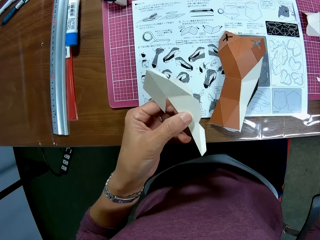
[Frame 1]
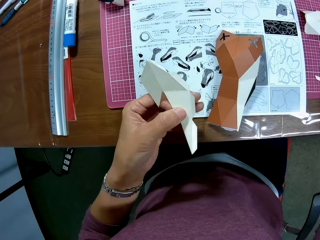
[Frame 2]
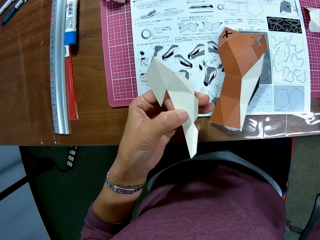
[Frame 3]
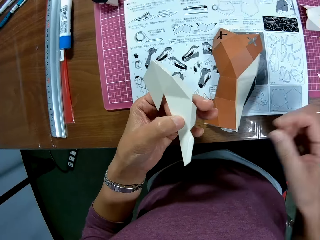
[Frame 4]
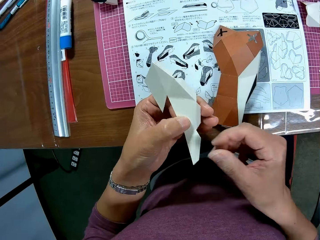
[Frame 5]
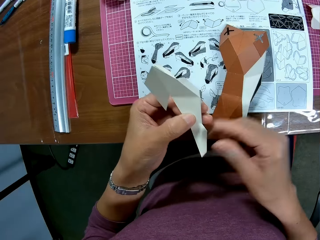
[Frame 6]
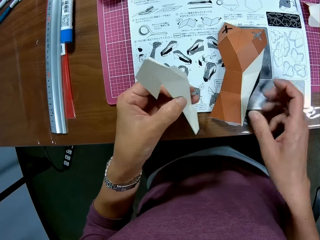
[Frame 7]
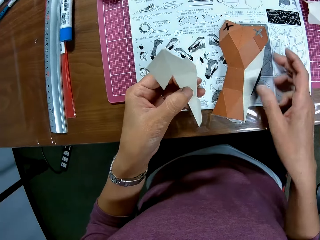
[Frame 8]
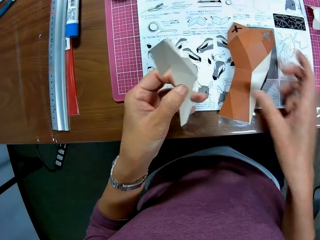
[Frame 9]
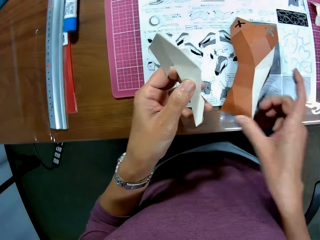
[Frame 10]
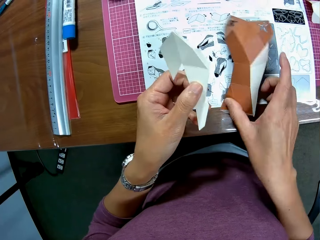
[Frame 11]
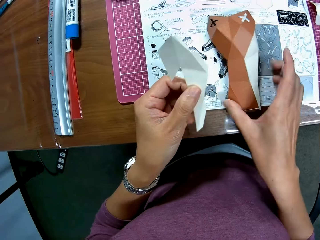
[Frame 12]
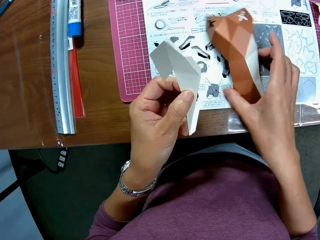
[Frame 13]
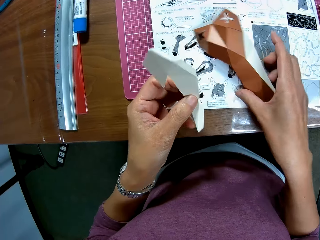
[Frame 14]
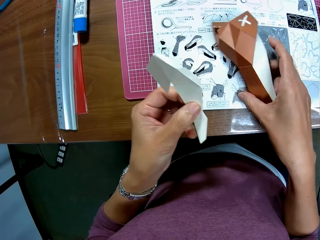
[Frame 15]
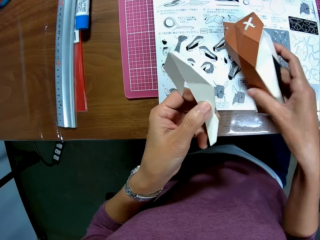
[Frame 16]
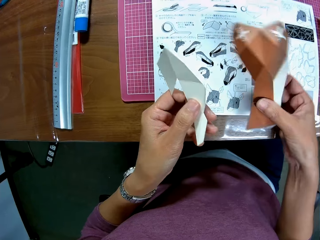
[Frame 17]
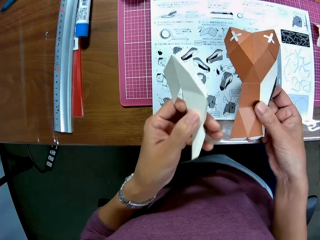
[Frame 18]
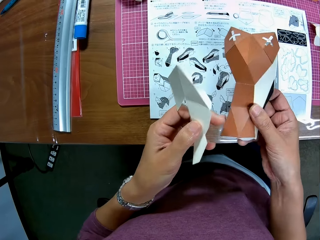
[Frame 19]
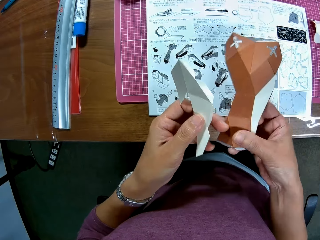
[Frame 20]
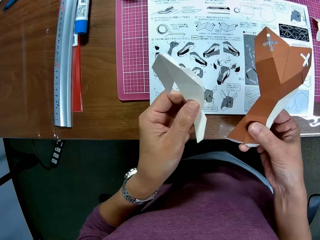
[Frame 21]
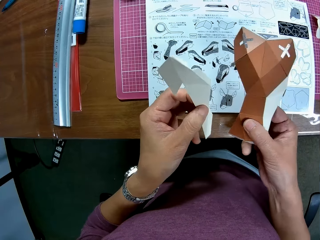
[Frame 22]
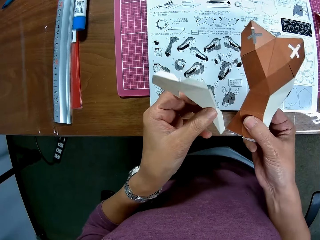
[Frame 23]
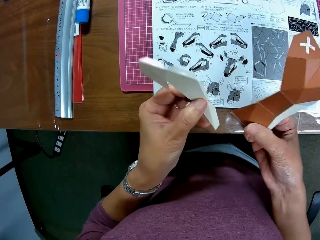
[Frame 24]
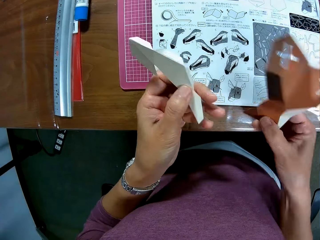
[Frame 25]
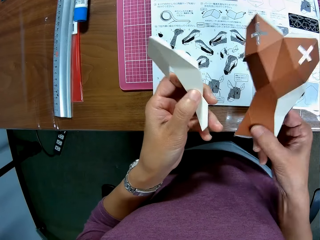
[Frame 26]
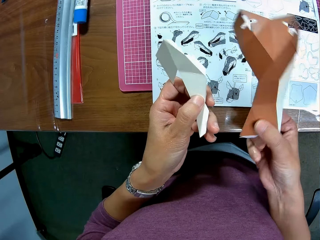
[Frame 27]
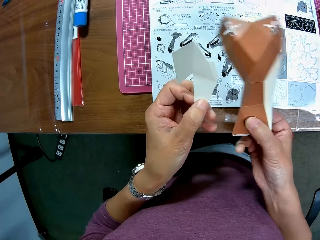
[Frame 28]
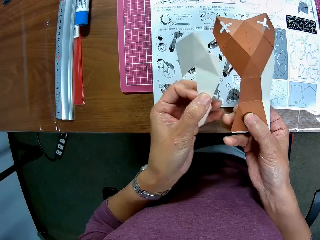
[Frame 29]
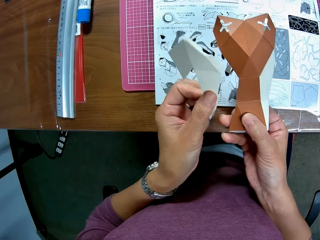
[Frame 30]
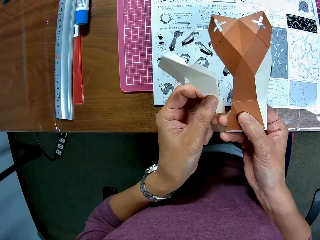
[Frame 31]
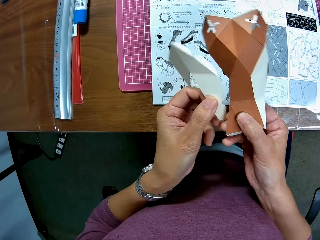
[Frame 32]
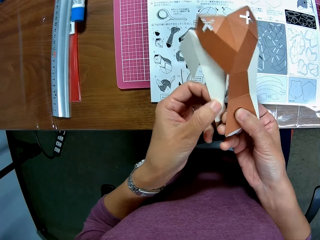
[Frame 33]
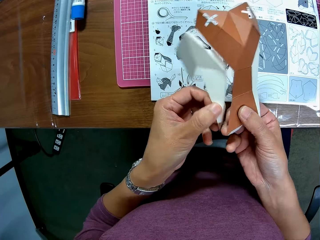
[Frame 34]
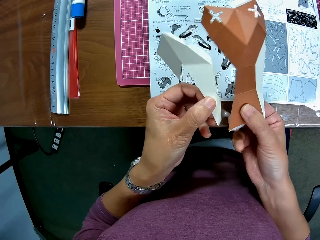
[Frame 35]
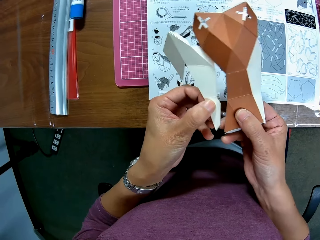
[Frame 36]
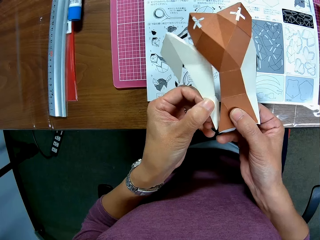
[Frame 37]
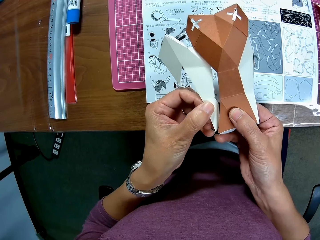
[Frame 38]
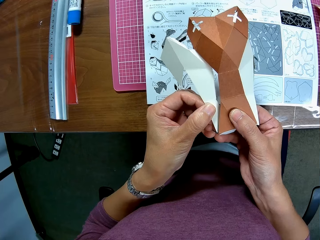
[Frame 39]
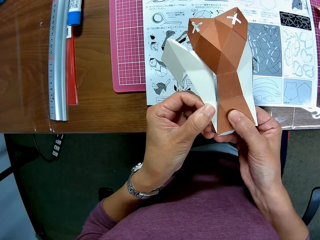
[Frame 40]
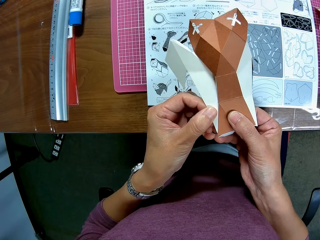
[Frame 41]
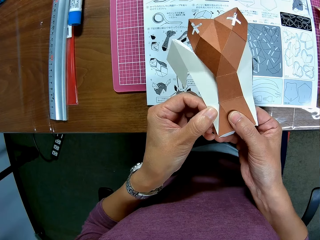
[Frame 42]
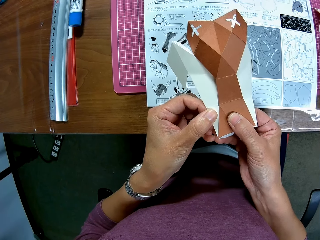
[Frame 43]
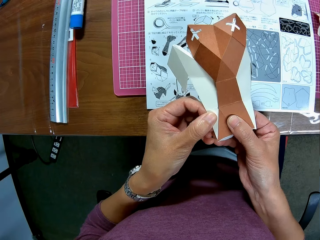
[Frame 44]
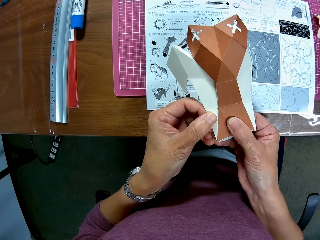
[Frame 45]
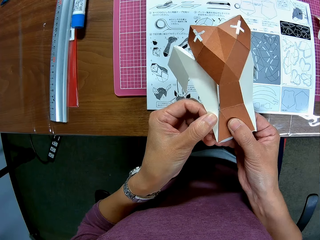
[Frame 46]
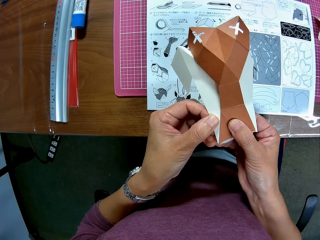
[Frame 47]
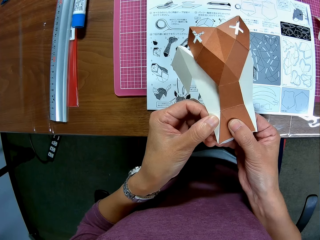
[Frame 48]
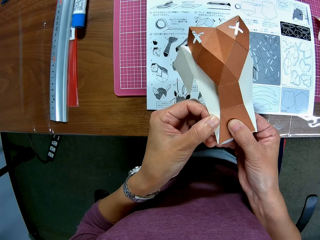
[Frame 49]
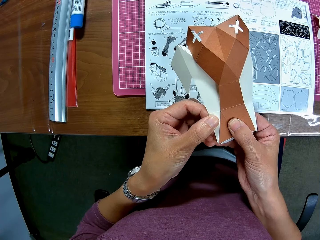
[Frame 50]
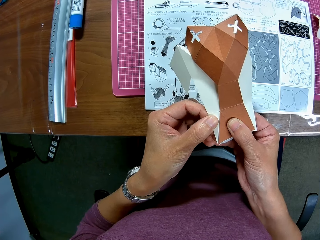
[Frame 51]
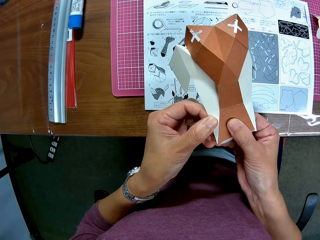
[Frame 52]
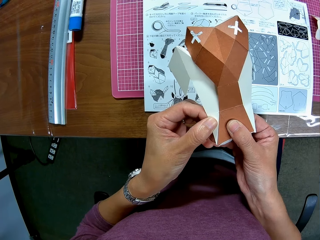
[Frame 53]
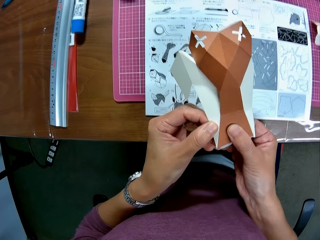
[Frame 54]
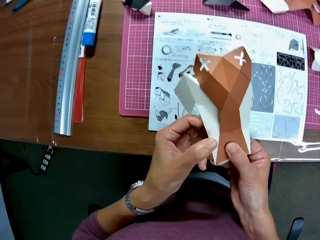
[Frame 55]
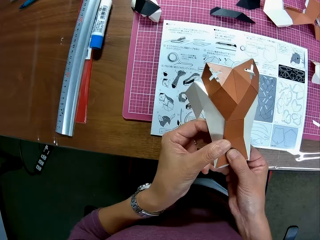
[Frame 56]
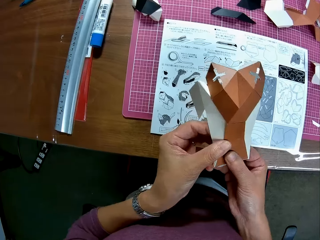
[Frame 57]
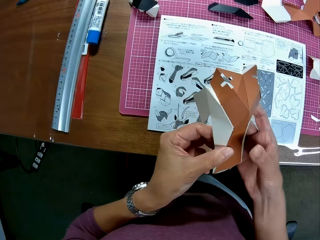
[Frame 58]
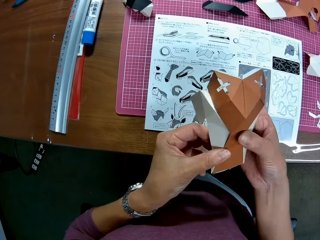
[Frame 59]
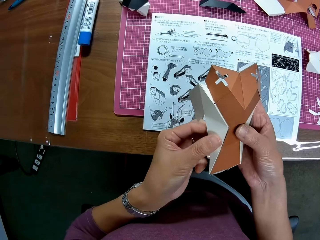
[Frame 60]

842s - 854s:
The camera wearer puts the piece of paper on the cutting mat. He picks up the craft paper from the booklet. He arranges the paper crafts in his hand. He fixes pieces of craft paper together.

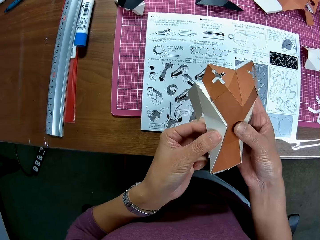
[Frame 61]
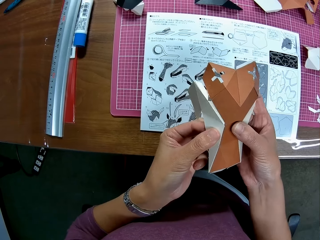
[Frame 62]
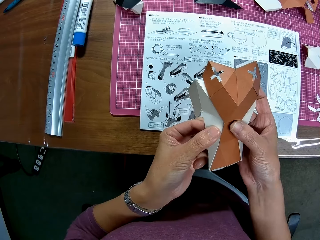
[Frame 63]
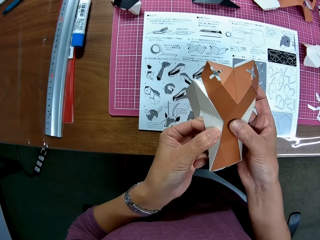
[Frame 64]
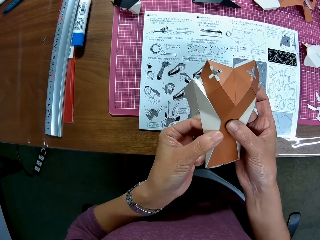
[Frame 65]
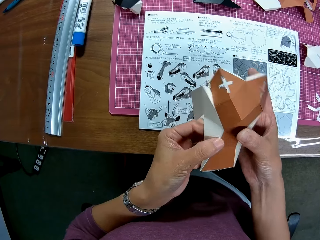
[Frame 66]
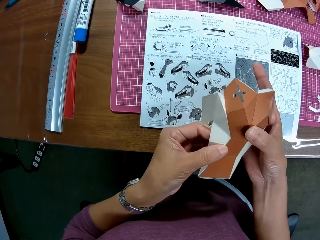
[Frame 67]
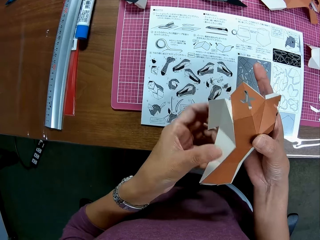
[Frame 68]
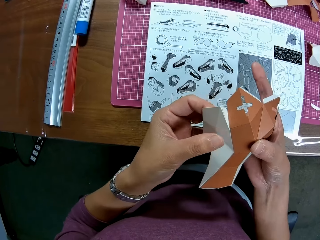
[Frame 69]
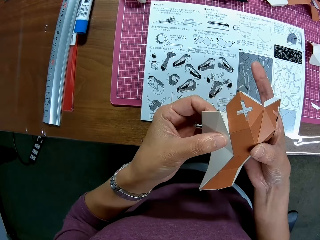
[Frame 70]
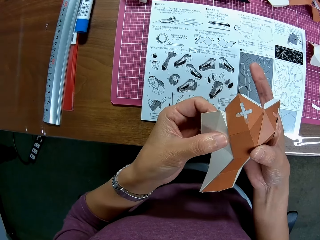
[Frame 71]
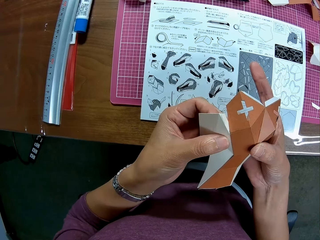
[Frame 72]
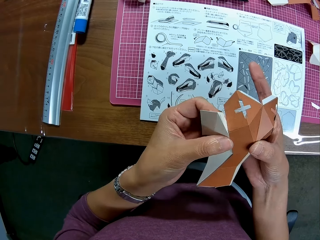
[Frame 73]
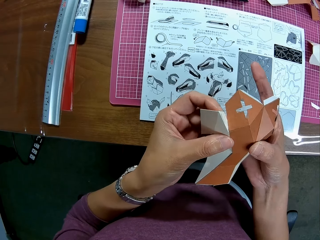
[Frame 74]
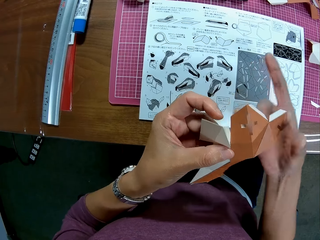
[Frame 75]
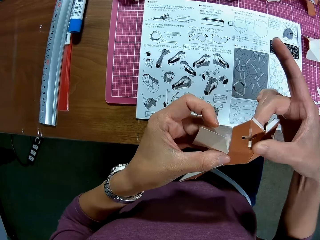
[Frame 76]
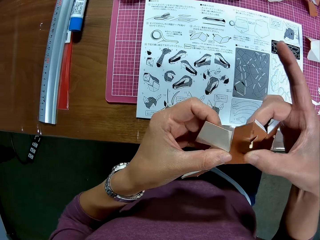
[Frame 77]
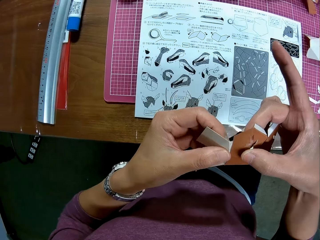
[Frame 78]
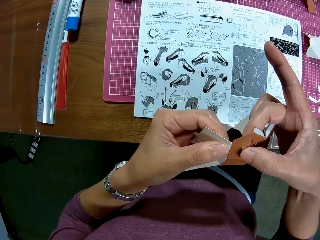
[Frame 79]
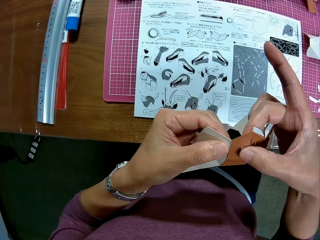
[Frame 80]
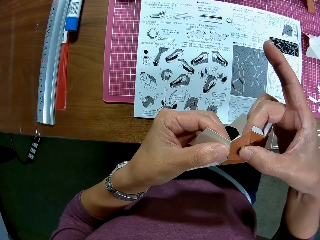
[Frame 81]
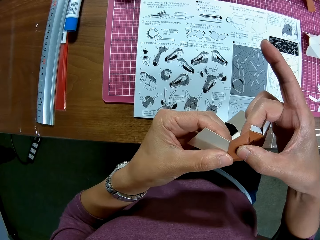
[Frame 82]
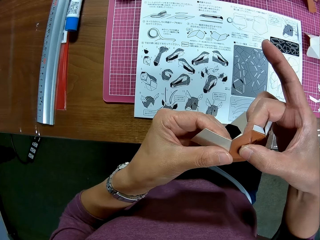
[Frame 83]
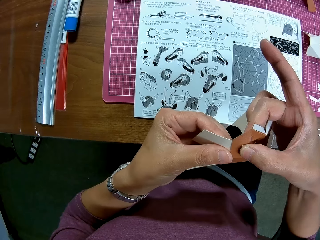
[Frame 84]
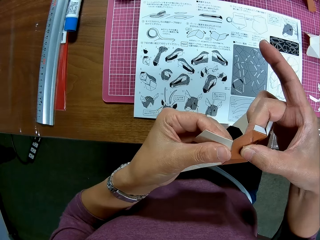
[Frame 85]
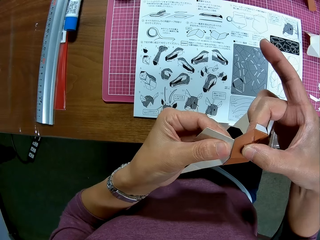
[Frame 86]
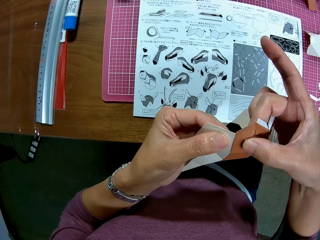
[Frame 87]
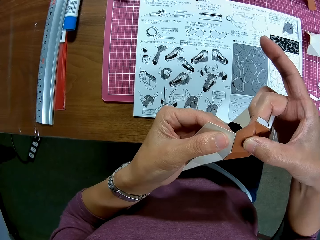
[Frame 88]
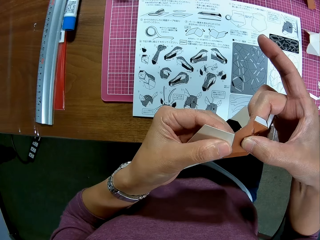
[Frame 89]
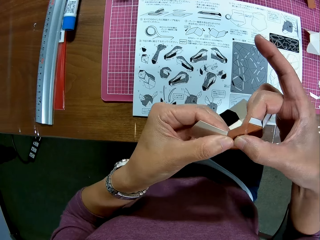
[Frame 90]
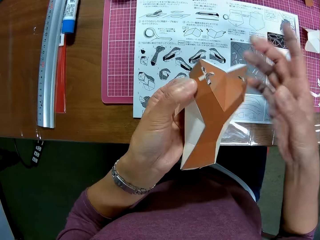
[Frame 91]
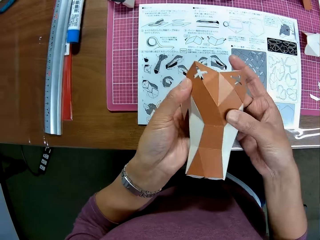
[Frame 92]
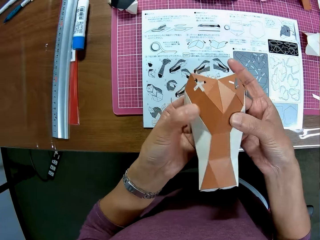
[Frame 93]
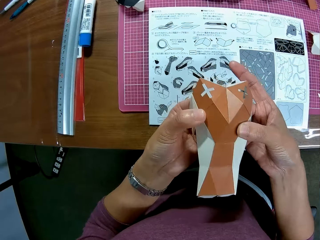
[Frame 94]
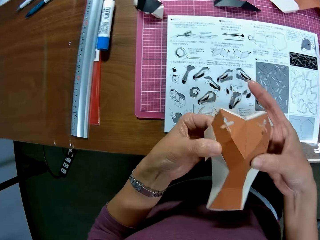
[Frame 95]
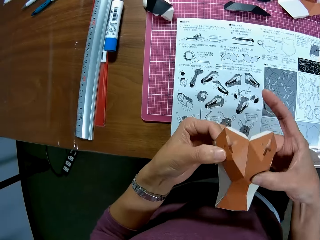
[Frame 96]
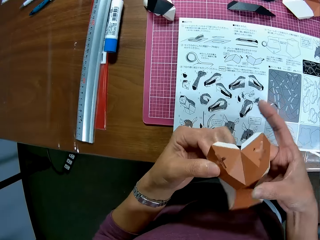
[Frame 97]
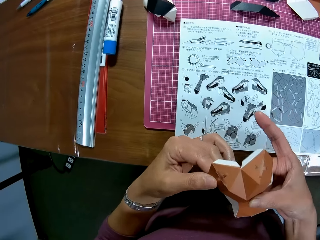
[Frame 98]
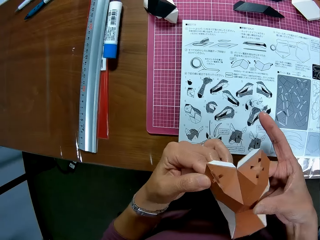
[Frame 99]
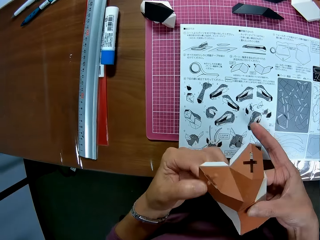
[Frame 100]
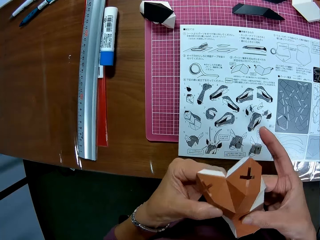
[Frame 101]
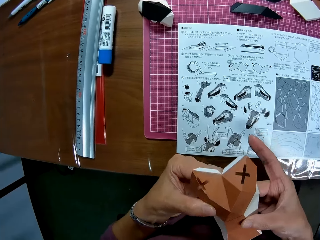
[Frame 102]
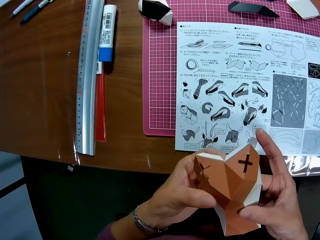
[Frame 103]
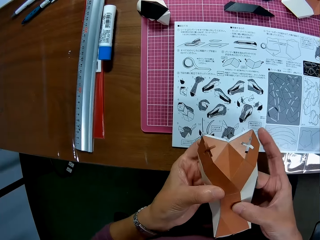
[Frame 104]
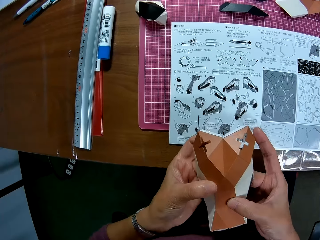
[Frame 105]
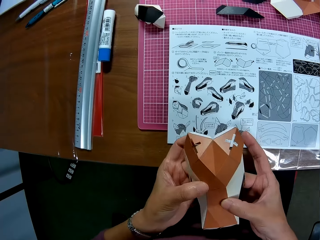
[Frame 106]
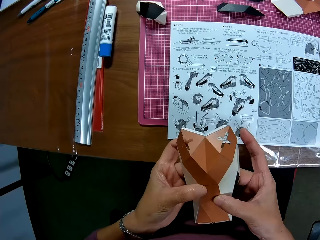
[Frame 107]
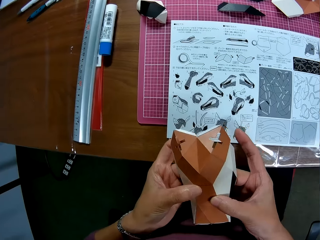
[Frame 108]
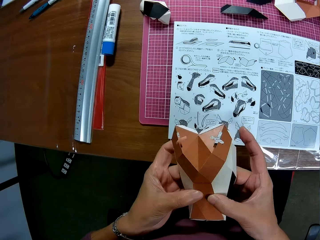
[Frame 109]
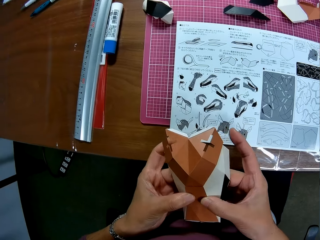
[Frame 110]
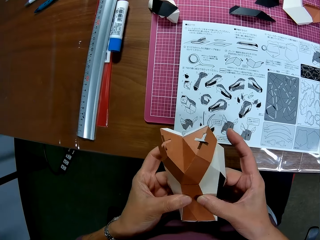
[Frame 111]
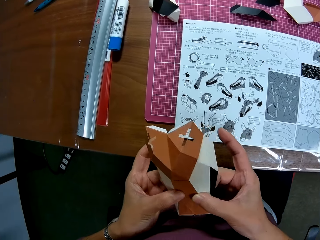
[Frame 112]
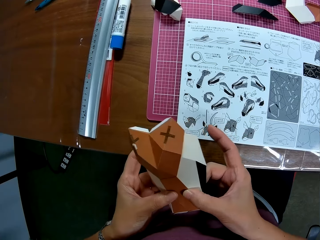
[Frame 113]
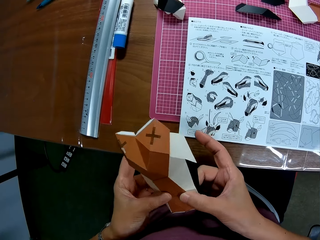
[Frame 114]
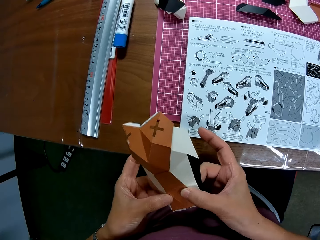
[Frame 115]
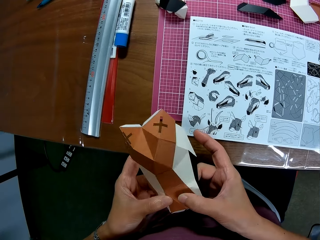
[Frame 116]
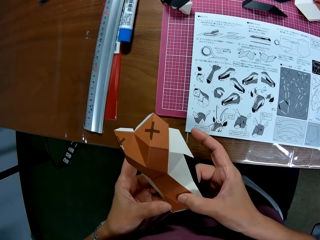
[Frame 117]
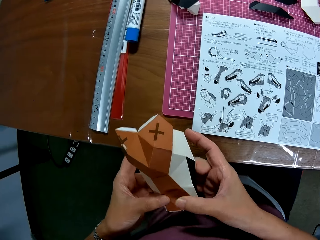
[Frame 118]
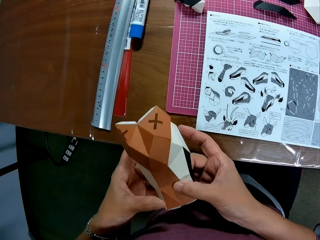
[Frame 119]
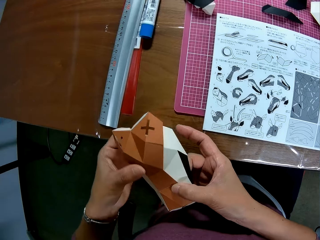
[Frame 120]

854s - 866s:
The camera wearer turns the craft paper. They fix pieces of craft paper together.
